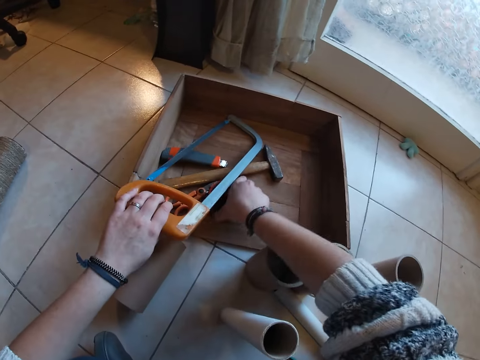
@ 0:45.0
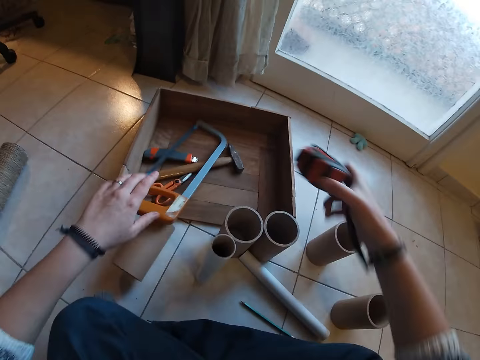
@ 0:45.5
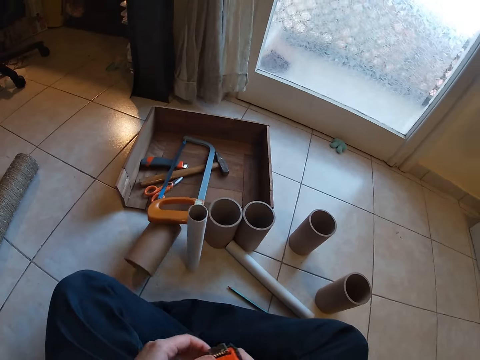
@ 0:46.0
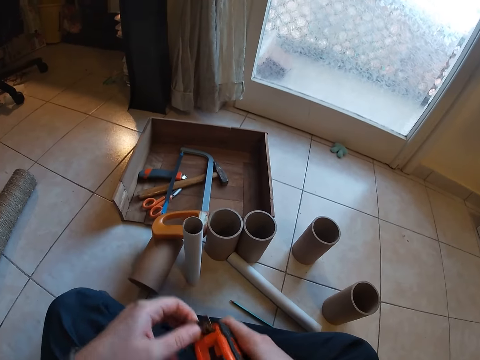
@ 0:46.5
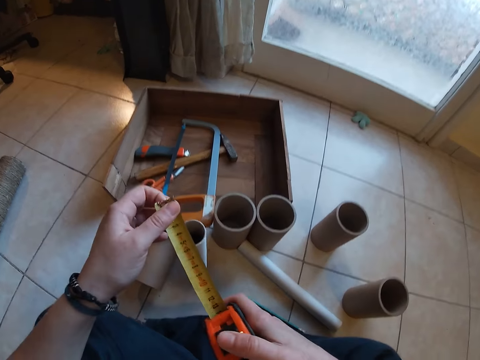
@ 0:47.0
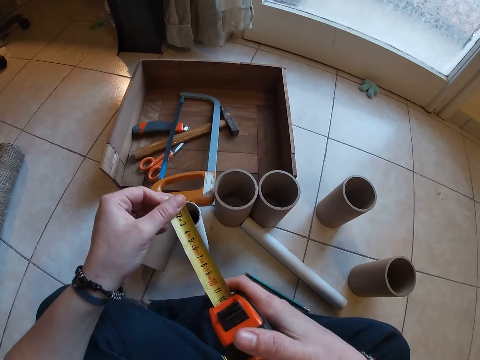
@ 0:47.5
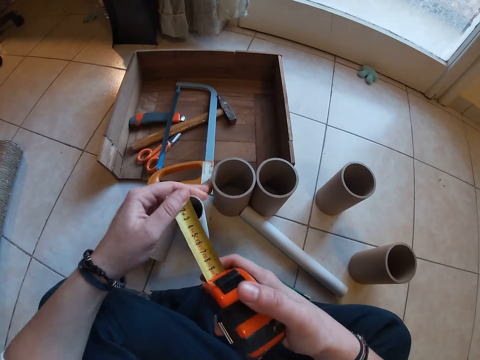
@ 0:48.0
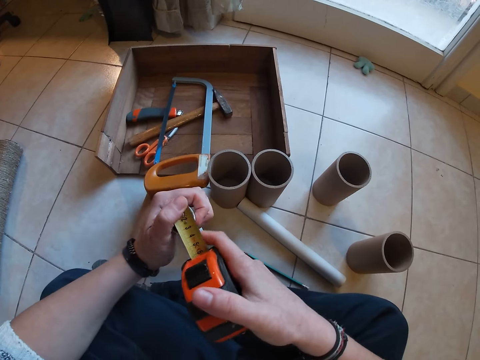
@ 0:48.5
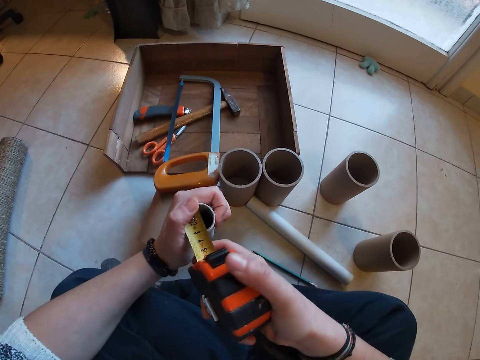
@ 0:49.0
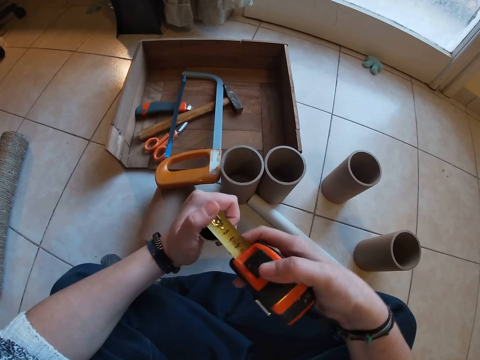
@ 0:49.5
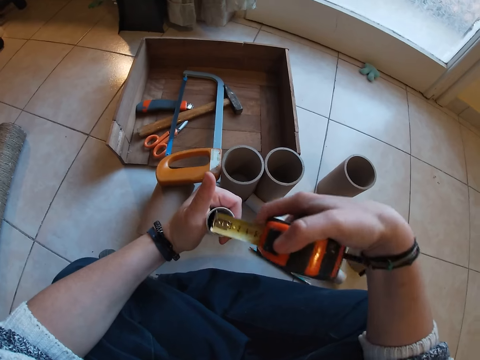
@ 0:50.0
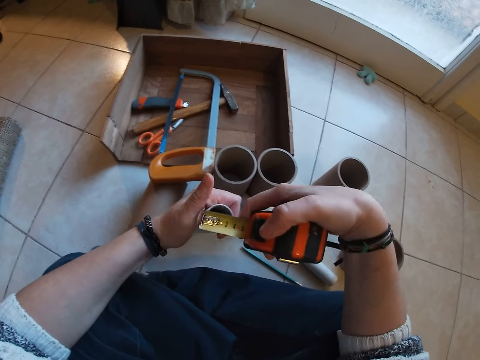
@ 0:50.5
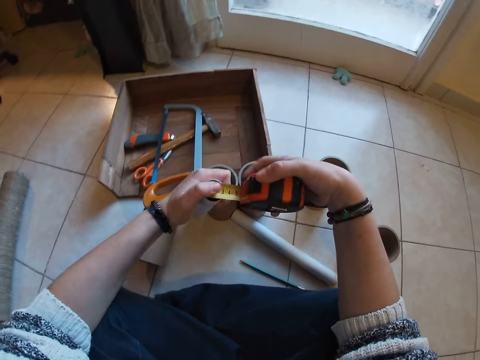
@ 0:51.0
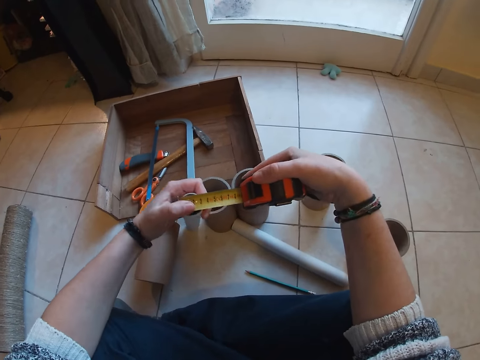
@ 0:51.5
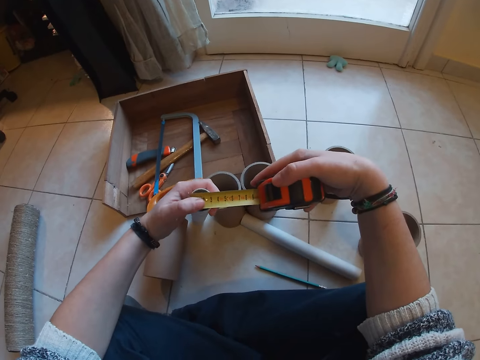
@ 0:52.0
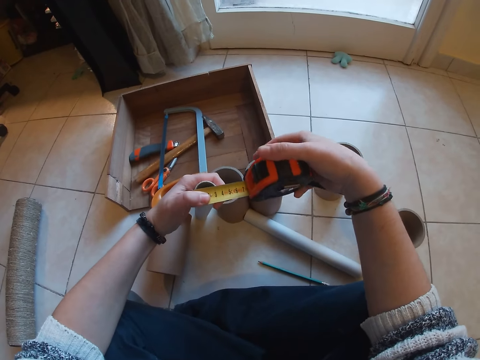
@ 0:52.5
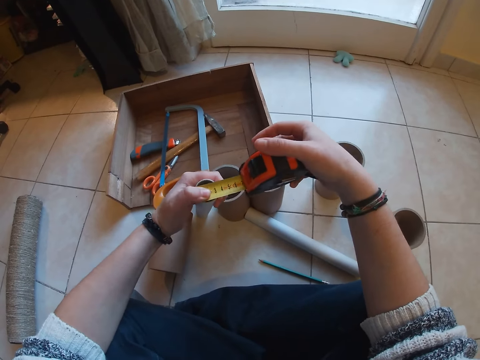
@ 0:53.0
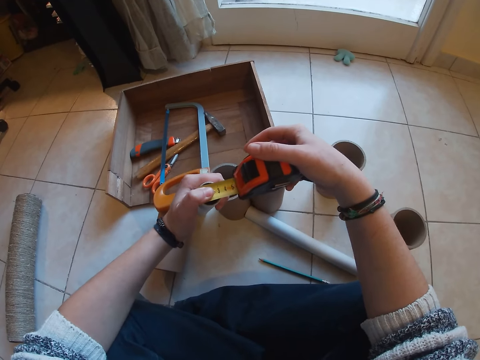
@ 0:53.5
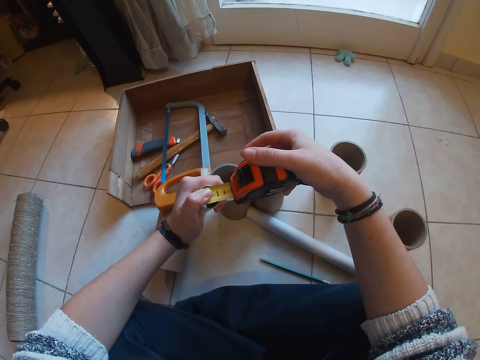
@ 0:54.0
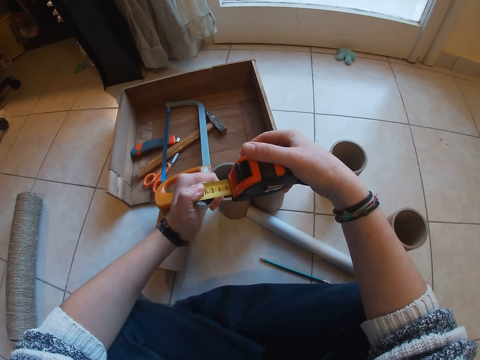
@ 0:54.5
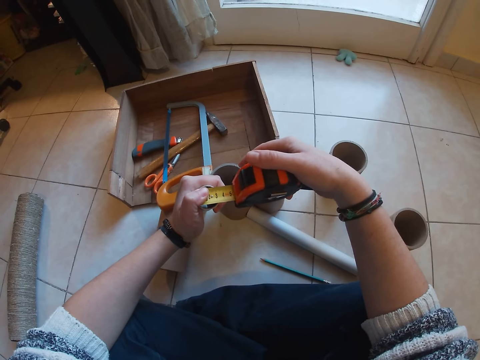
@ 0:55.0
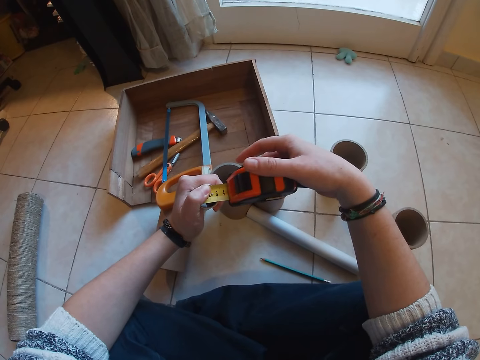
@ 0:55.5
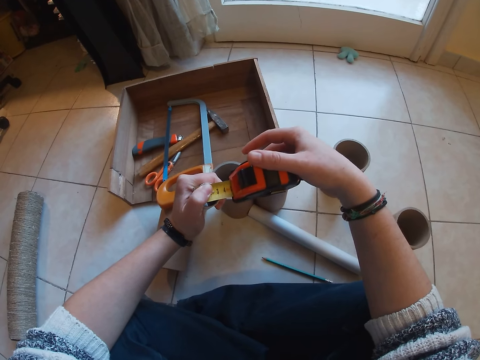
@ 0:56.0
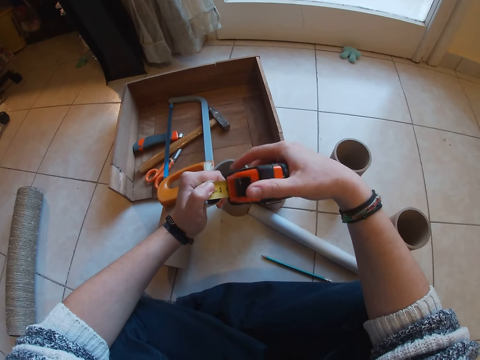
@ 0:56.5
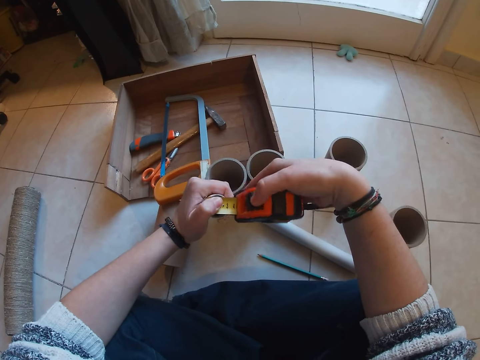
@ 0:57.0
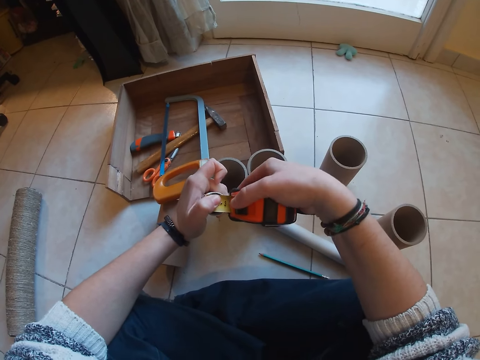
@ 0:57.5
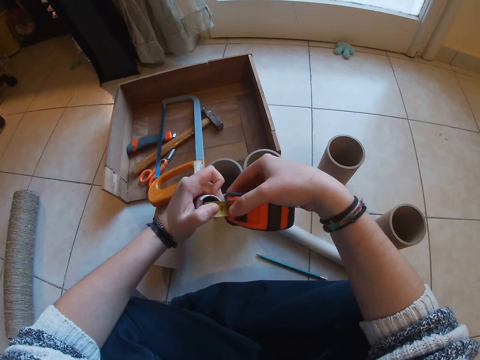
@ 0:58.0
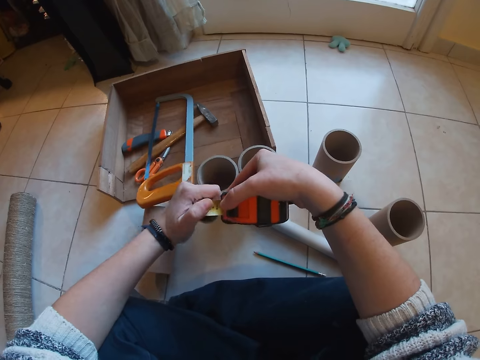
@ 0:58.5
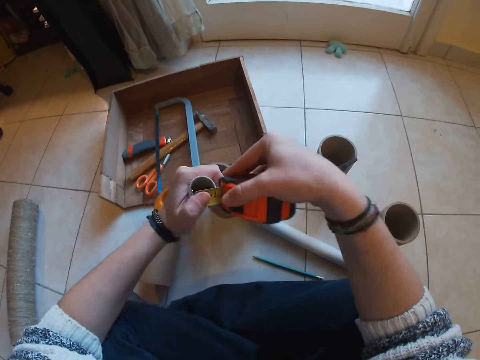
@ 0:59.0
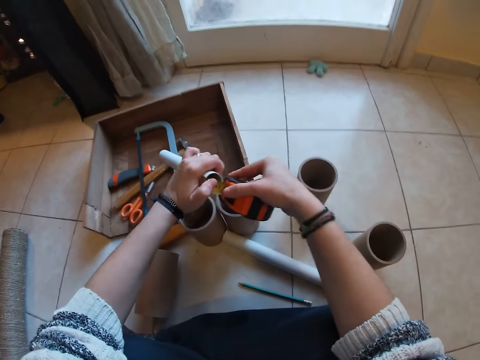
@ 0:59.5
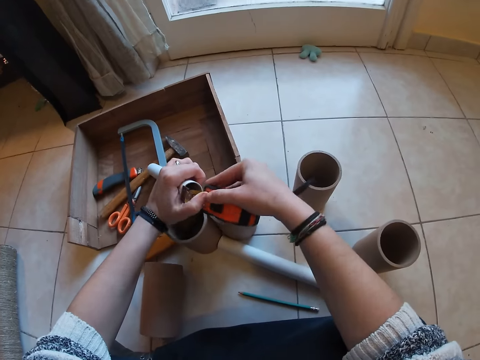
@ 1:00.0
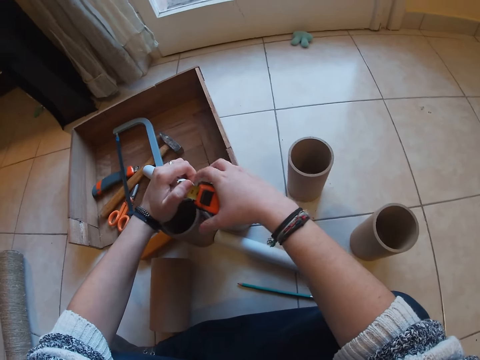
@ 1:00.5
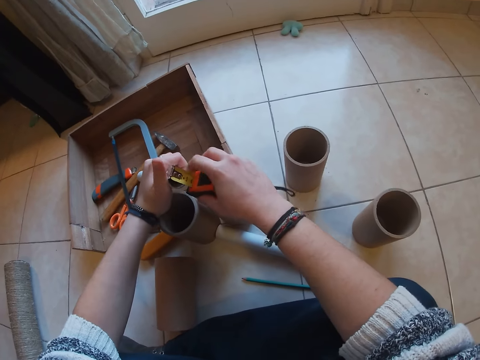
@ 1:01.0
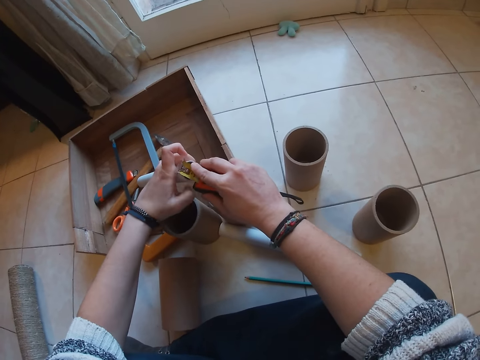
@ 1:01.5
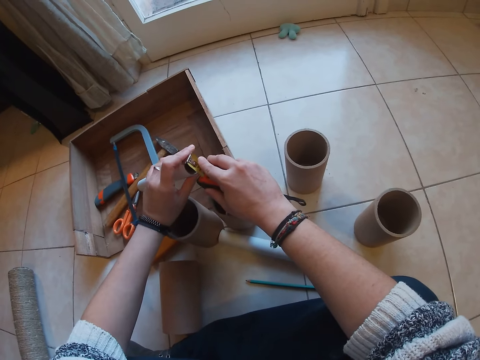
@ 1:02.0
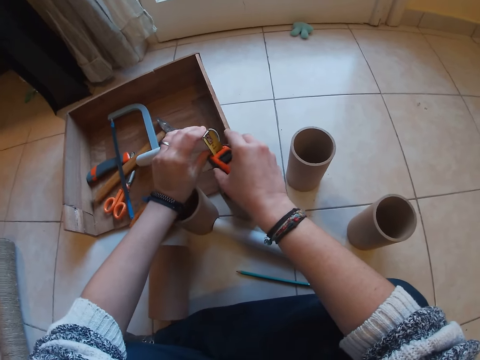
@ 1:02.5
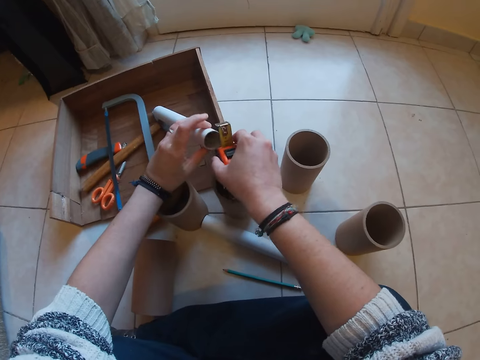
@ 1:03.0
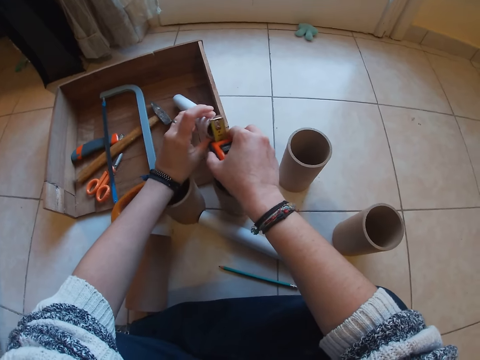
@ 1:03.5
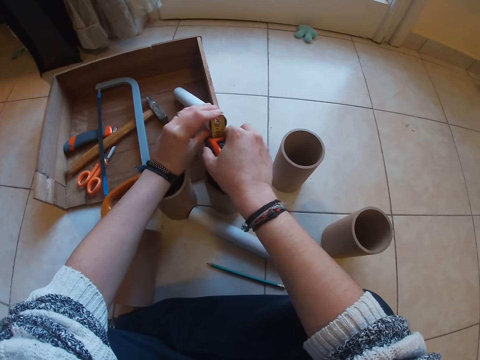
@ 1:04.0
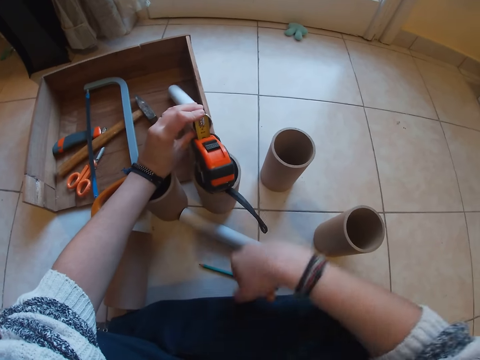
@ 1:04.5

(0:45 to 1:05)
The camera wearer grabs the hacksaw with his left hand. He picks up the tape measure from the wooden box with his right hand. He pulls out the tape of the tape measure with both hands. He grabs the hook of the tape measure with his left hand. He measures the diameter of the long cardboard tube with the tape measure in his right hand. He holds the long cardboard tube with his left hand. He holds the hook of the tape measure to the long cardboard tube with his left hand.

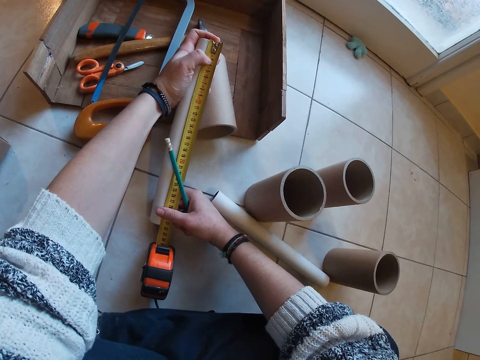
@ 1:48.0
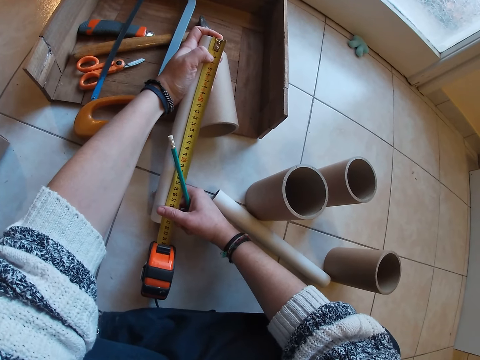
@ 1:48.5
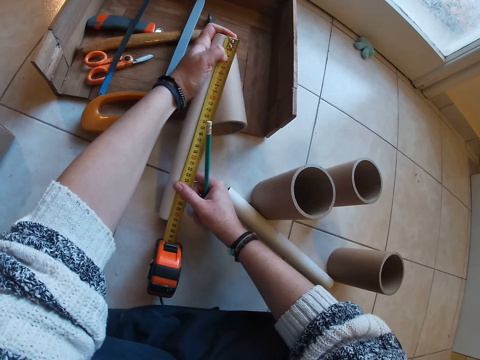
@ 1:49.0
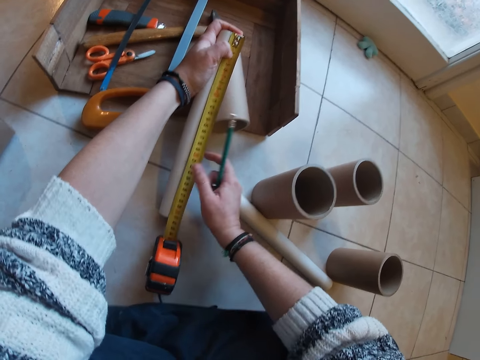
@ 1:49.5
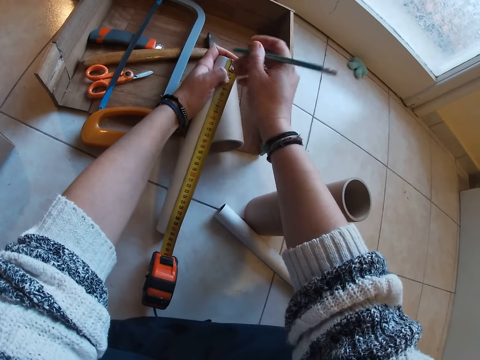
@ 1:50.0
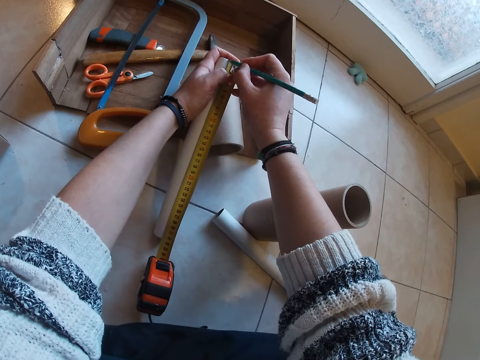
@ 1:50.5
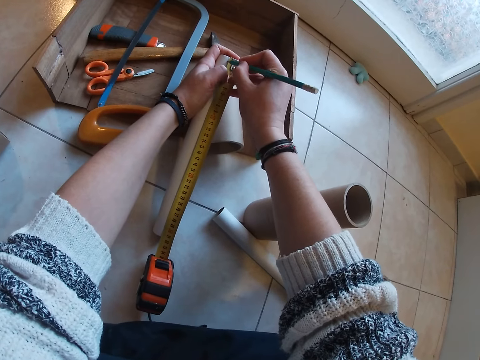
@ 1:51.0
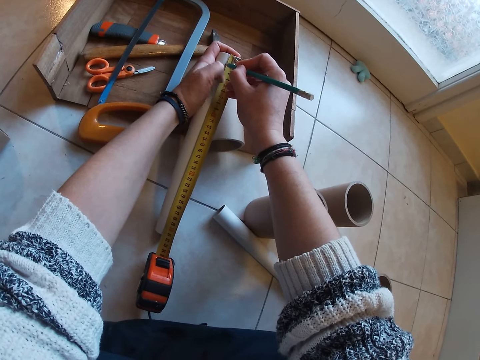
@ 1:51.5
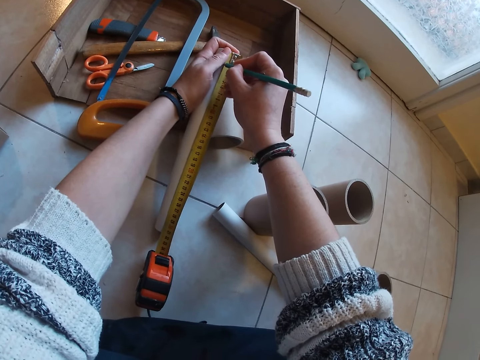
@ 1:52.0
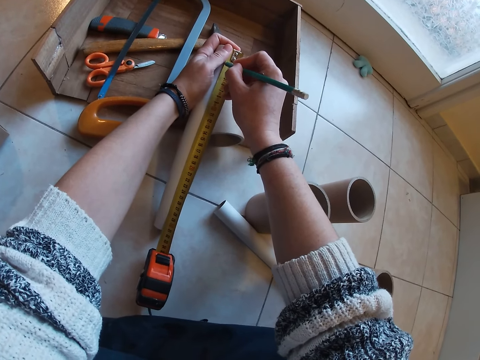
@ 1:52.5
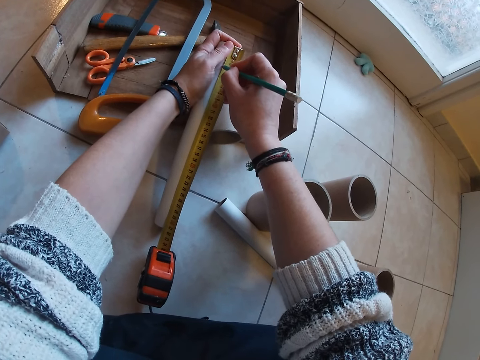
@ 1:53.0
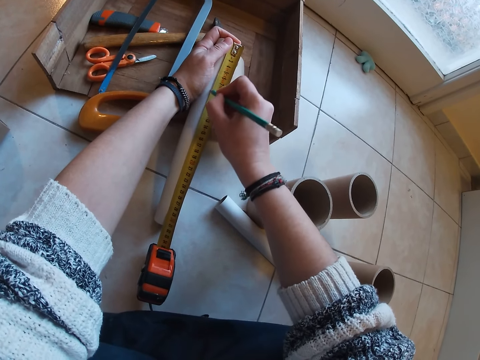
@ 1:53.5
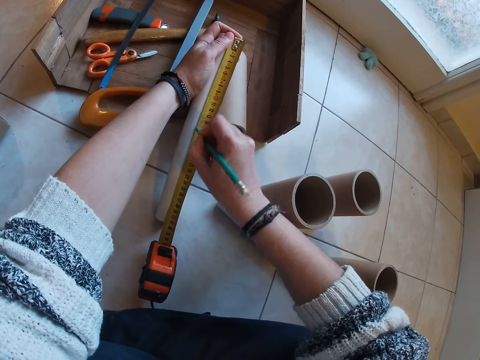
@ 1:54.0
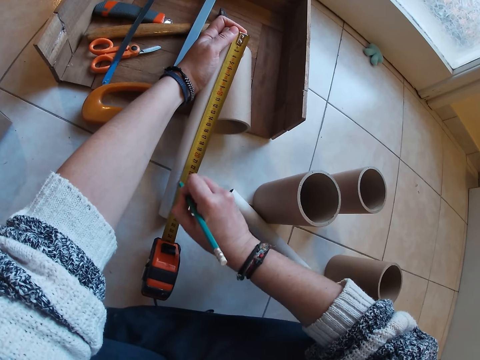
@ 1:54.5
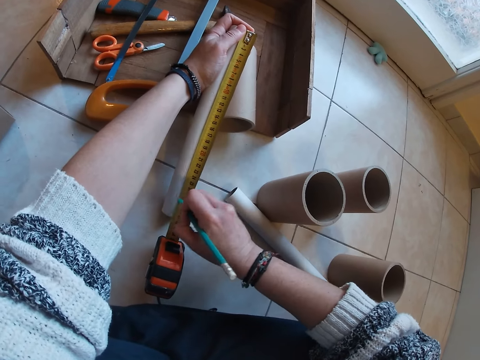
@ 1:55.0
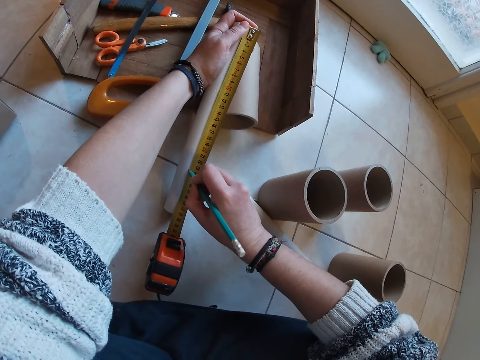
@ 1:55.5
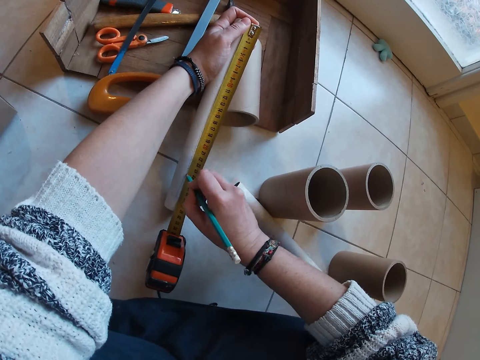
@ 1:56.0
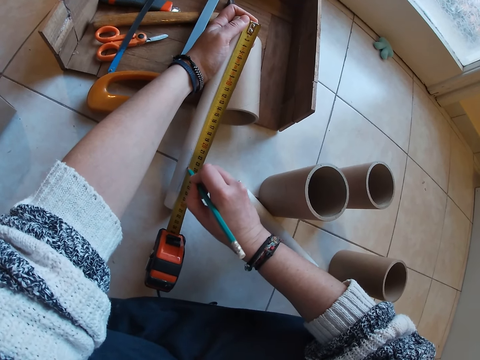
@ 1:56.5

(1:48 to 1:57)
The camera wearer holds the long cardboard tube and the tape measure with his left hand. He marks the long cardboard tube with the green pencil in his right hand.
